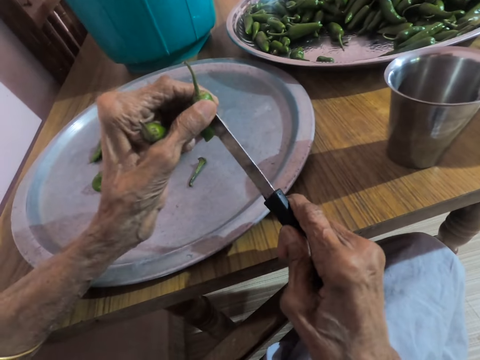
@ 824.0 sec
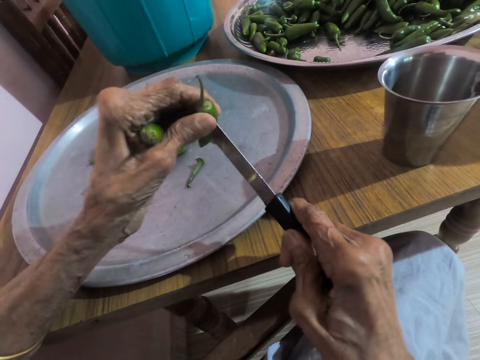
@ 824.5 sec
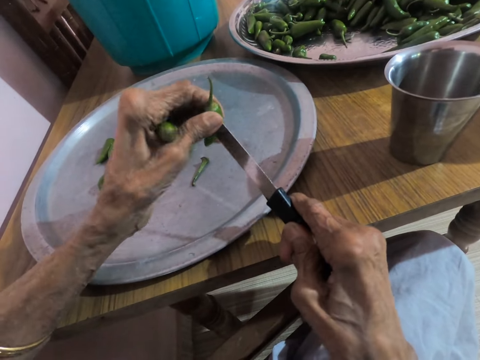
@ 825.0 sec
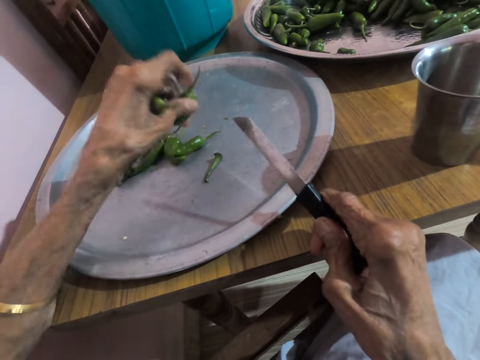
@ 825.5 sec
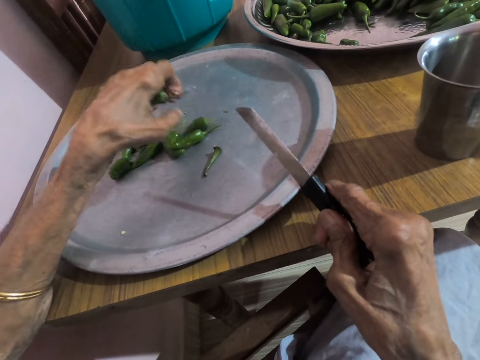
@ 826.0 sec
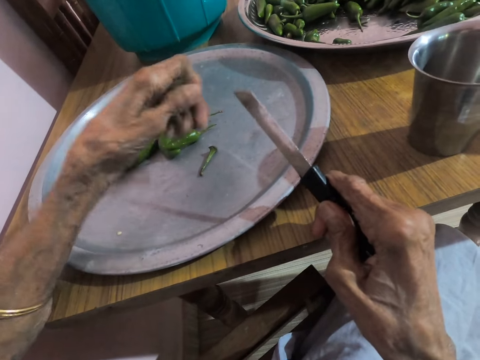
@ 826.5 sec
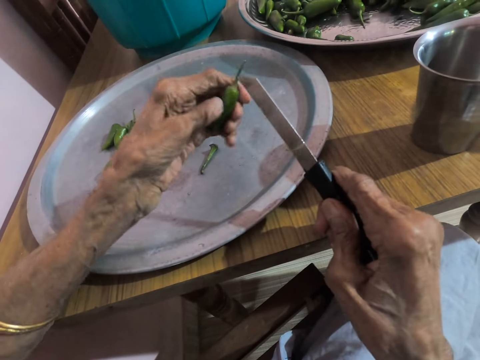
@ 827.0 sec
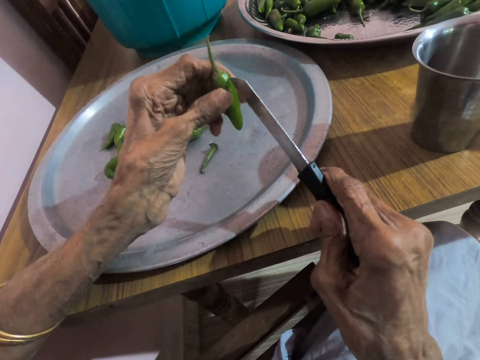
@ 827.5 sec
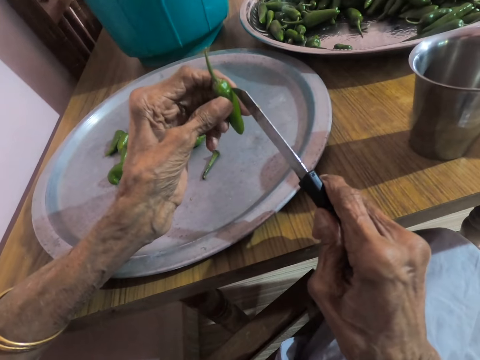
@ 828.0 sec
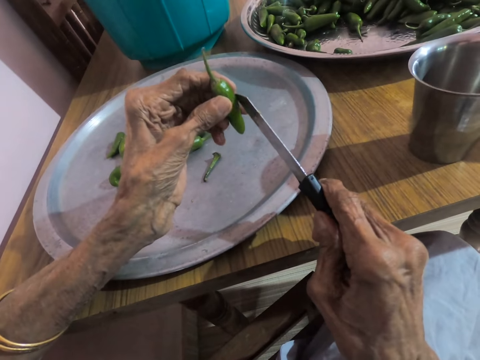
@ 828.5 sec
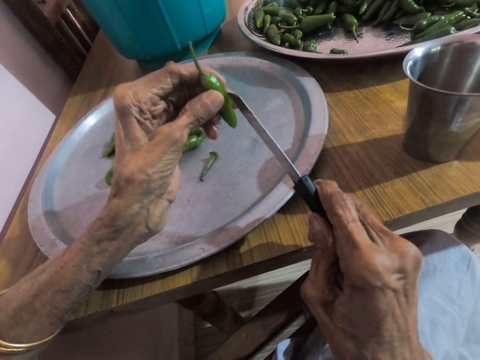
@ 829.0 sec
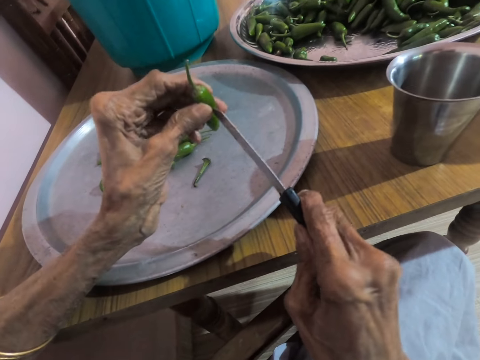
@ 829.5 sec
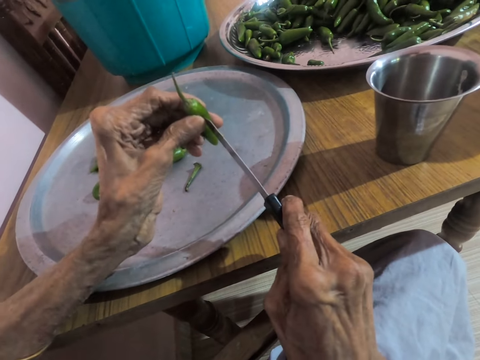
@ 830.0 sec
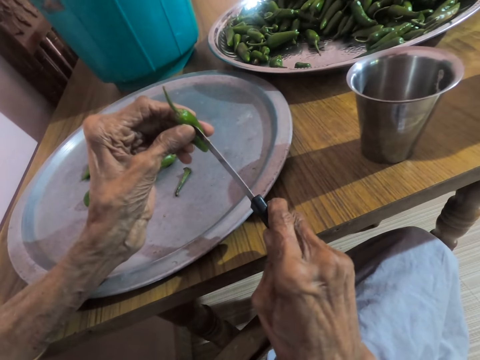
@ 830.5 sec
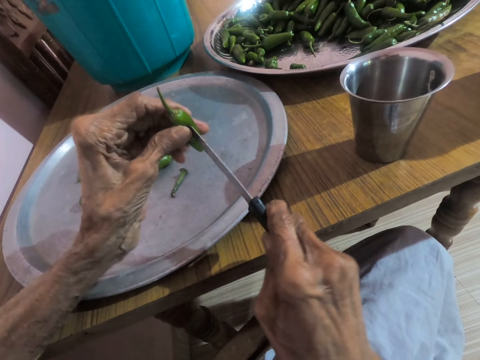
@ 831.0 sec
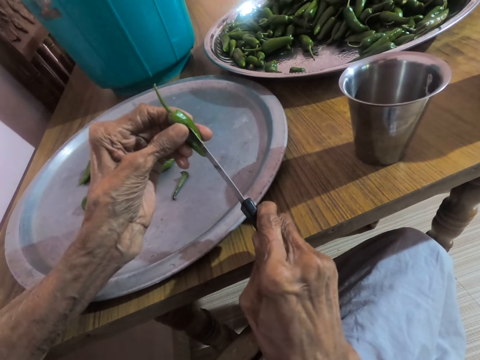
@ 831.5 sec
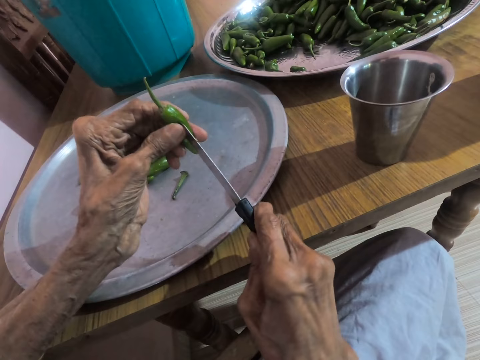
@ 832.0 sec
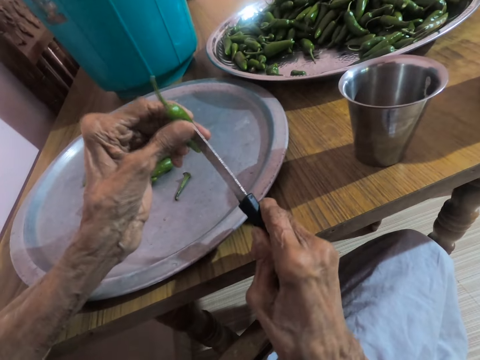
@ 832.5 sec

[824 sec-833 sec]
The camera wearer drops the slender green pepper on the tray on the table with her left hand. She interacts with a woman. She pierces the slender green pepper in her left hand with the knife in her right hand. She cuts another pepper in hand with the knife.

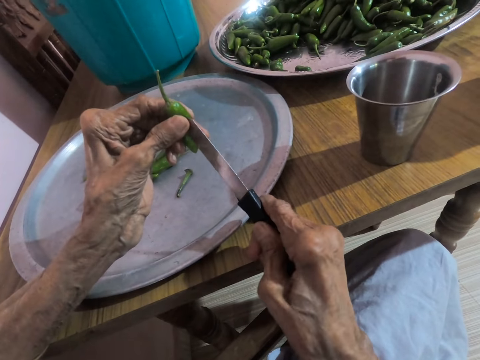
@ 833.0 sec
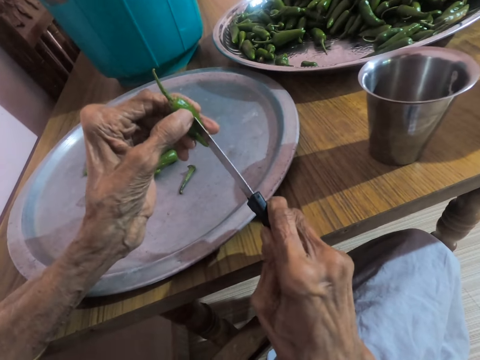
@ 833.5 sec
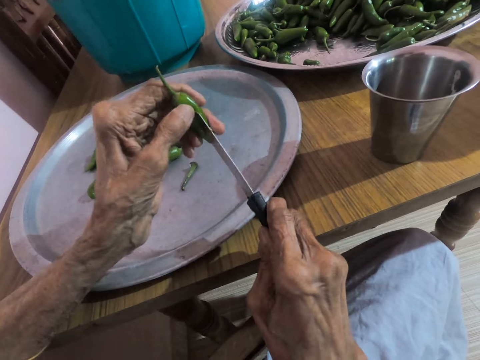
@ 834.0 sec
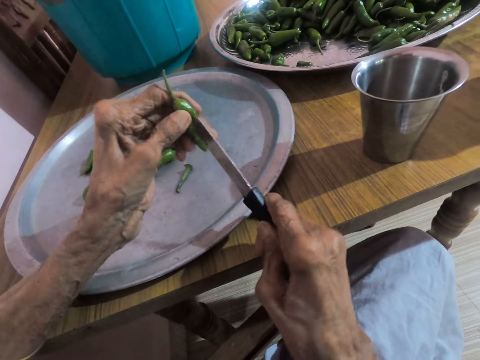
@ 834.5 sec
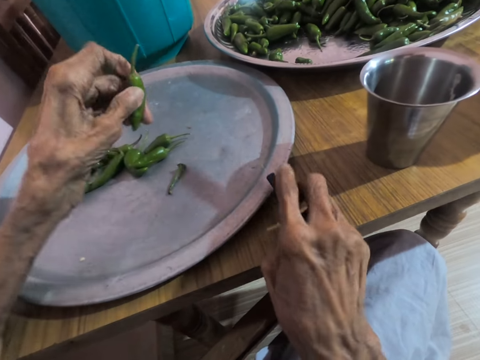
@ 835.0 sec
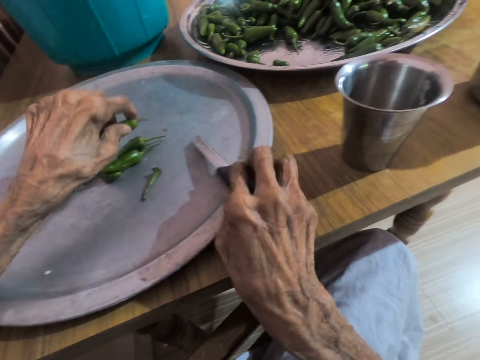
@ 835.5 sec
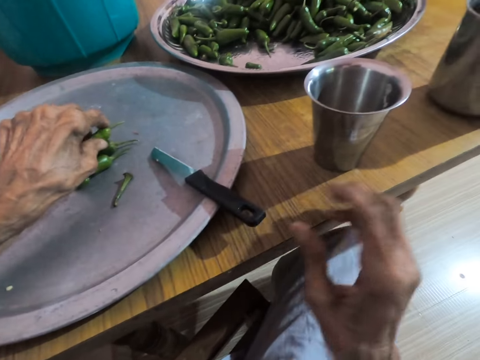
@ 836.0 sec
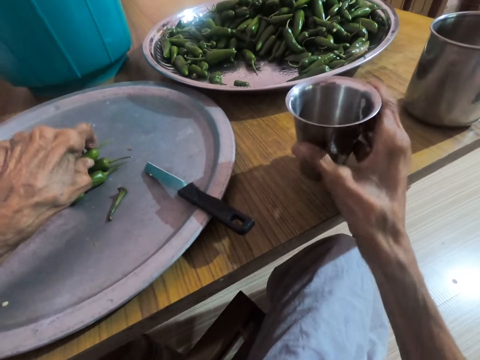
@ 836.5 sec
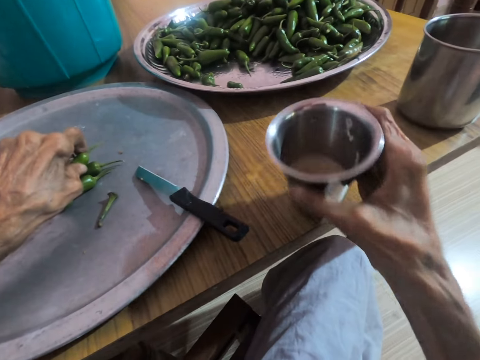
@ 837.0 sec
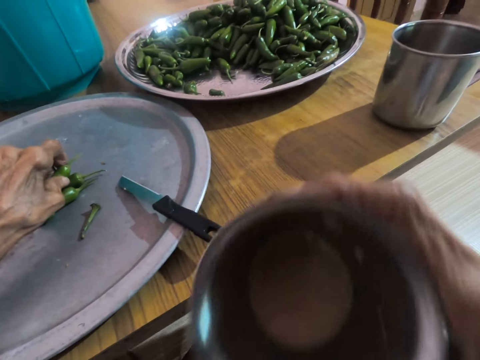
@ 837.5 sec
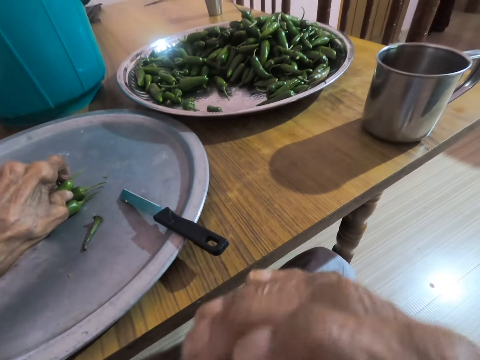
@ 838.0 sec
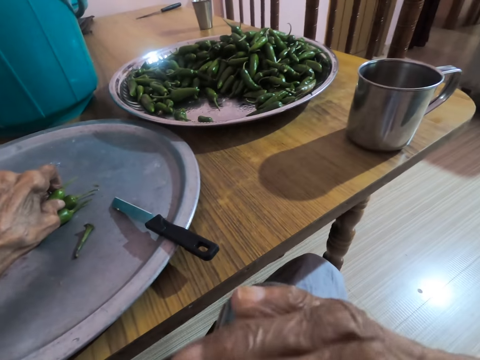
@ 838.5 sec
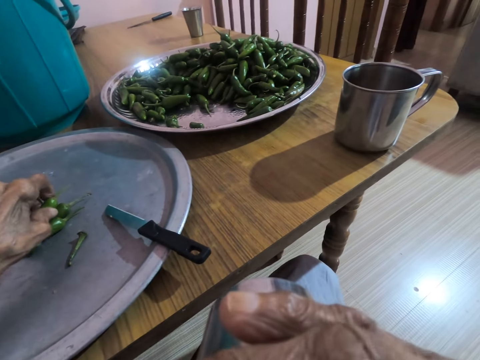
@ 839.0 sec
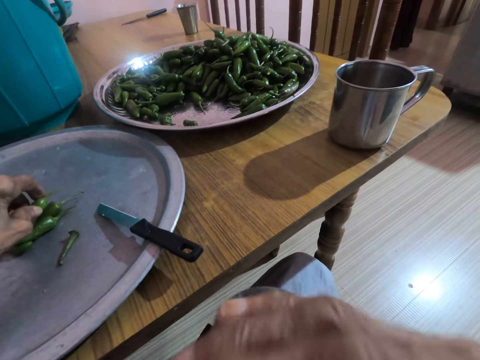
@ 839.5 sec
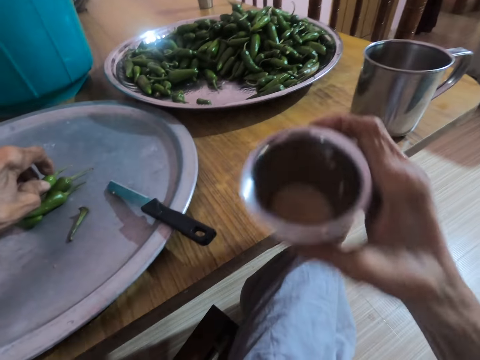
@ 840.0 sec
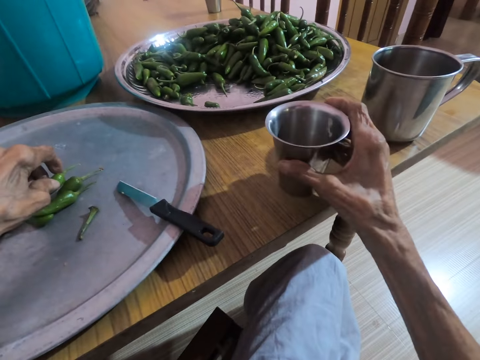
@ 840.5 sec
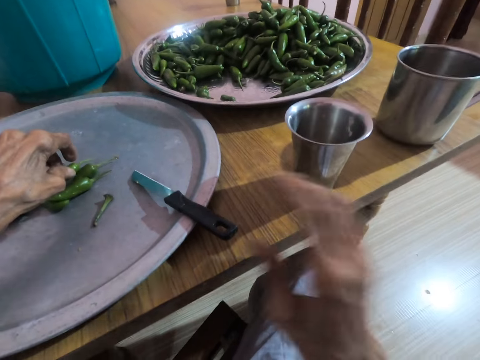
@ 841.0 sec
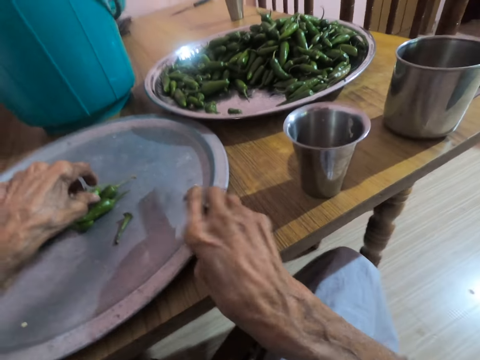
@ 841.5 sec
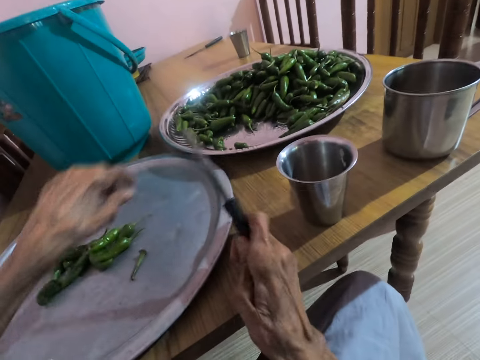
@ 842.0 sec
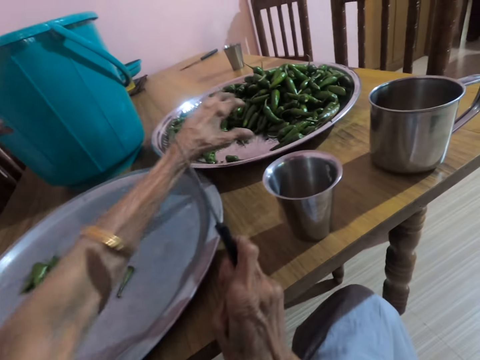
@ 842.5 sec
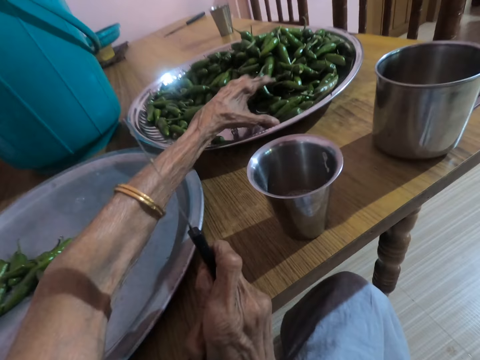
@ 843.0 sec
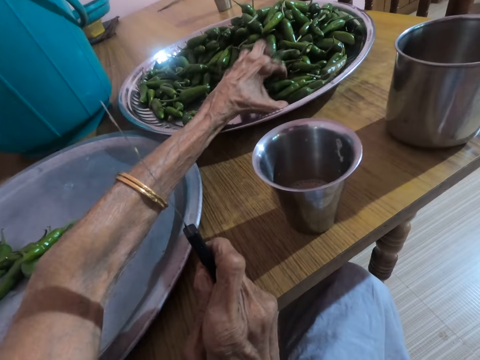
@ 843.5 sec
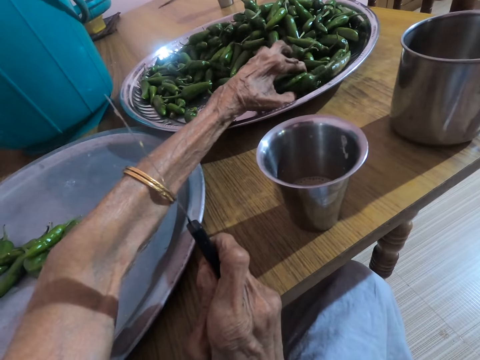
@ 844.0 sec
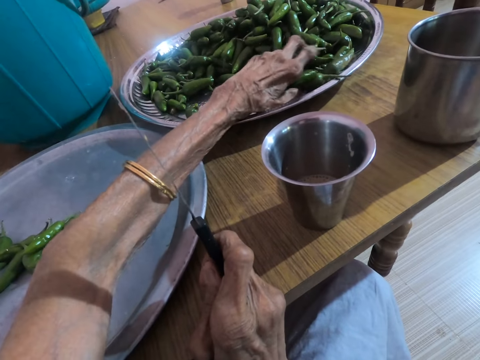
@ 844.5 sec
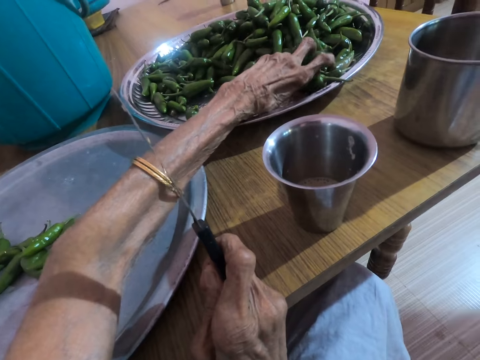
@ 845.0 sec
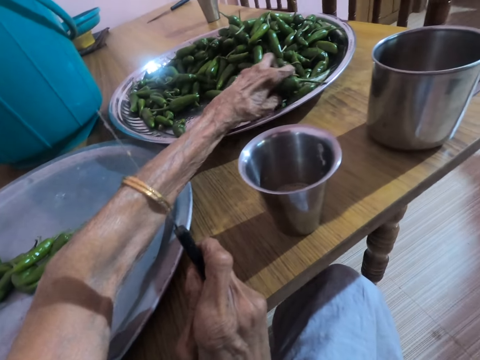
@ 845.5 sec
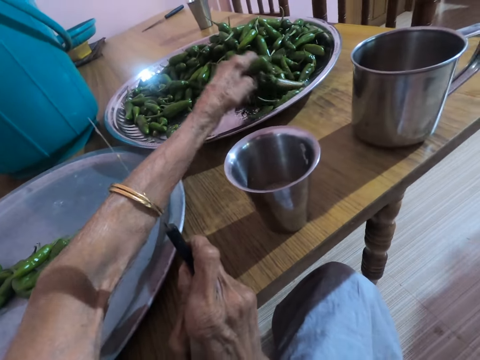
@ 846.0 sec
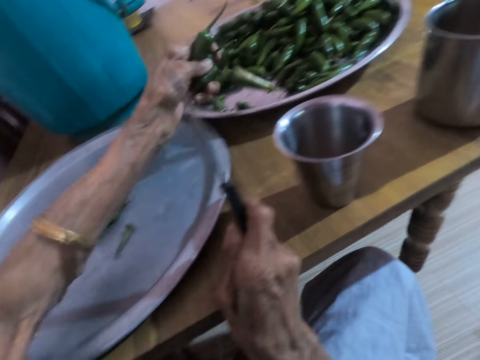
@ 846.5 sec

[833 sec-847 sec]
The camera wearer drops the knife on the tray on the table with her right hand. She holds the slender green pepper on the tray on the table with her left hand. She picks a cup of yoghurt from the table with her right hand. She drinks yoghurt from the cup in her right hand. She drops the cup of yoghurt on the table with her right hand. She drops the cut slender green pepper on the tray on the table with her left hand. She picks the knife from the tray on the table with her right hand. She picks a handful of slender green pepper from the tray on the table with her left hand. She lifts the slender green pepper from the tray on the table with her left hand.

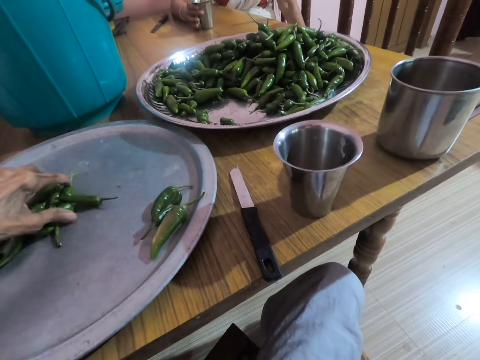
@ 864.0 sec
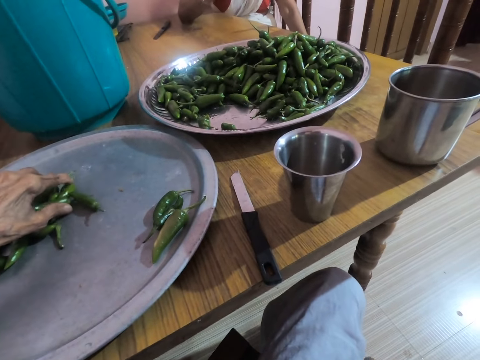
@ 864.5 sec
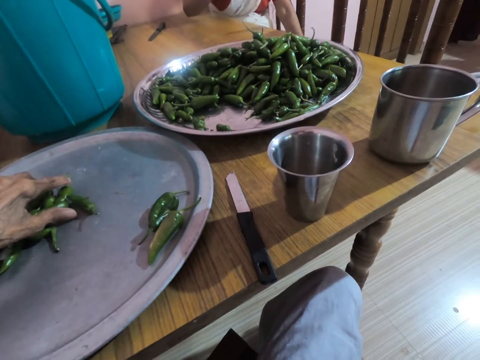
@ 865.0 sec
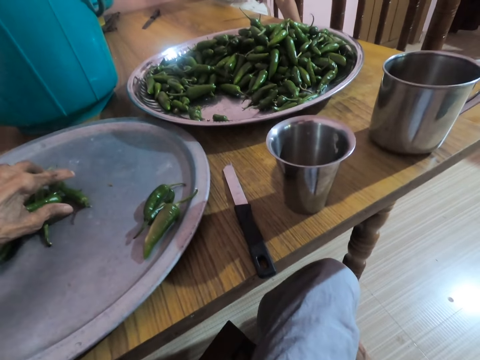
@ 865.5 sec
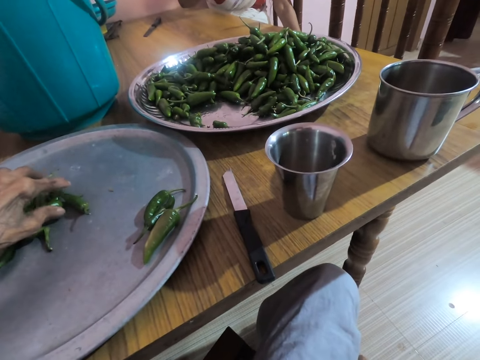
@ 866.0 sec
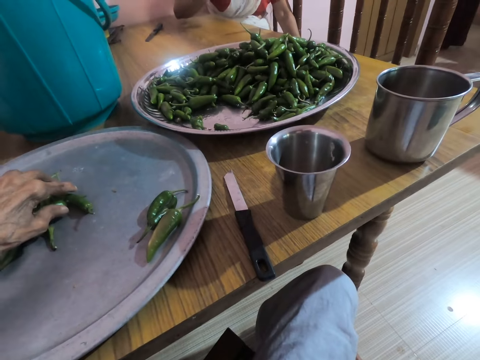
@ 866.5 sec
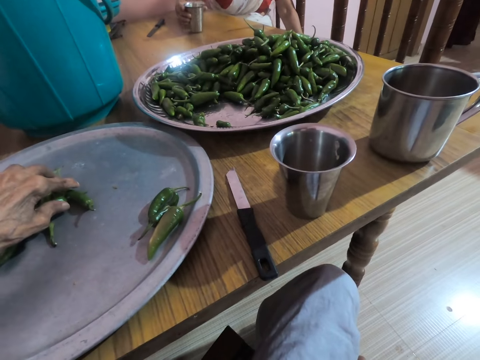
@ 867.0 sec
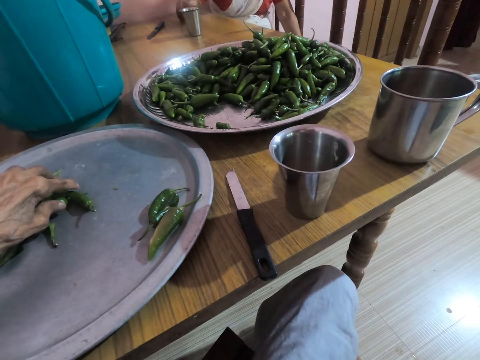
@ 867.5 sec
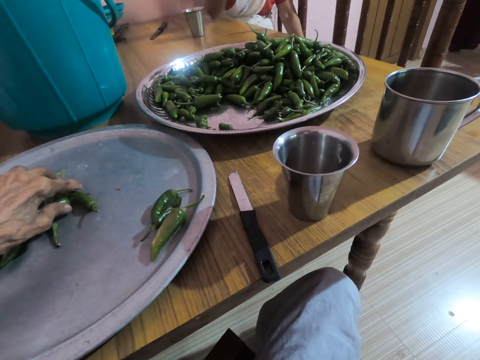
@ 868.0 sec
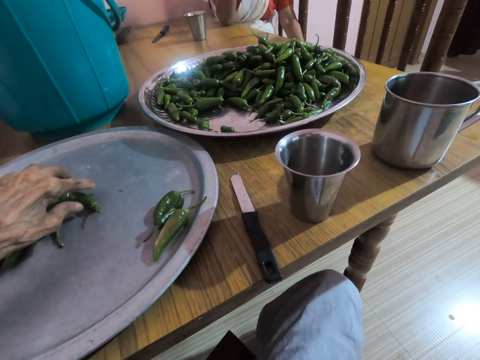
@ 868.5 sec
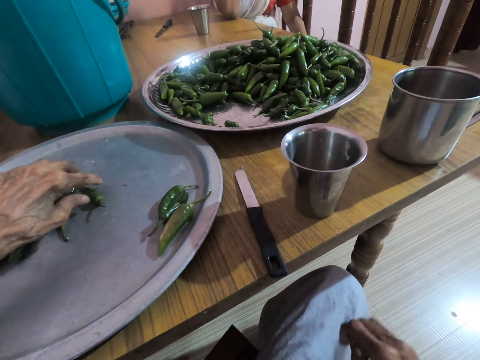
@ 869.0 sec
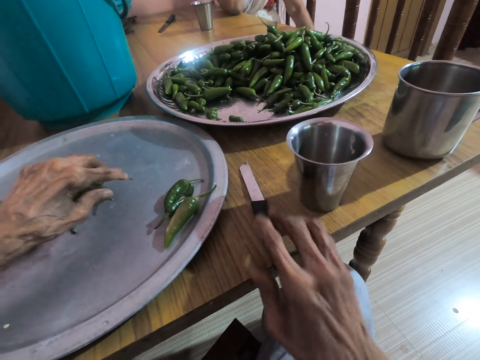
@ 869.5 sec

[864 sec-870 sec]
A woman picks the cup from the table with her right hand. The camera wearer adjusts the slender green pepper on the tray on the table with her left hand. She touches the peppers on the tray. The woman drops the cup on the table with her right hand.
